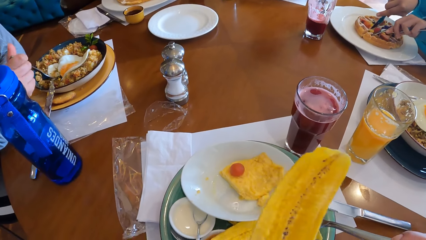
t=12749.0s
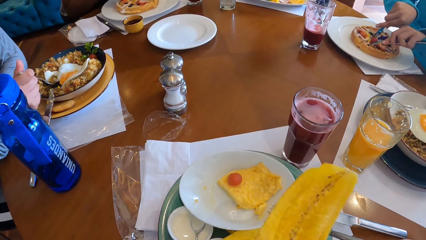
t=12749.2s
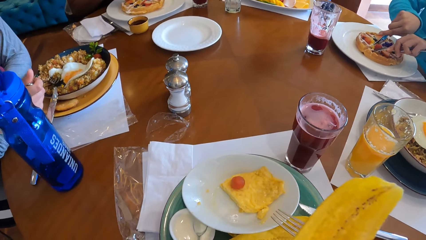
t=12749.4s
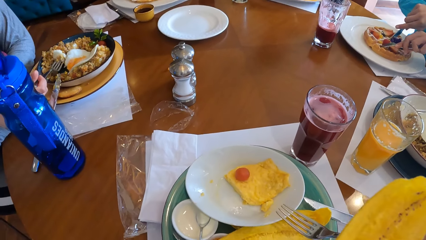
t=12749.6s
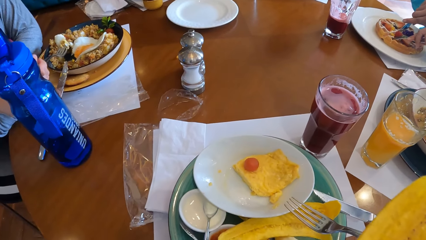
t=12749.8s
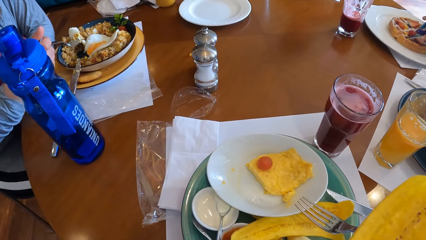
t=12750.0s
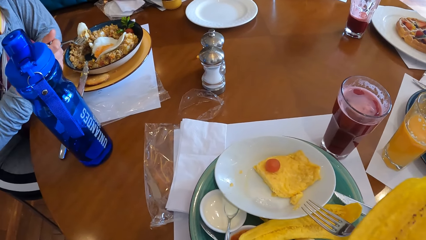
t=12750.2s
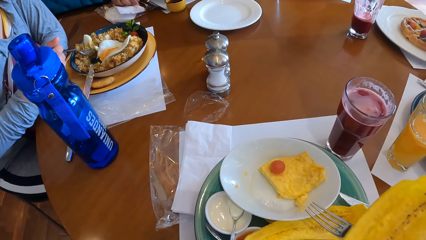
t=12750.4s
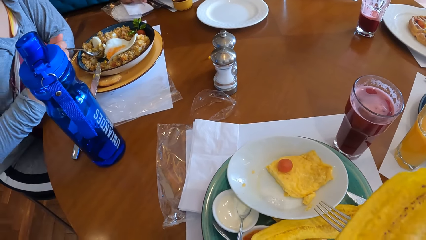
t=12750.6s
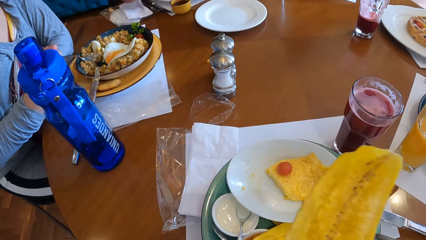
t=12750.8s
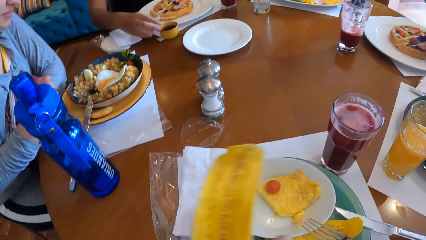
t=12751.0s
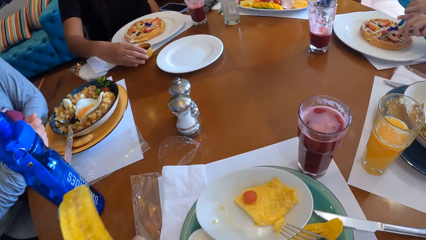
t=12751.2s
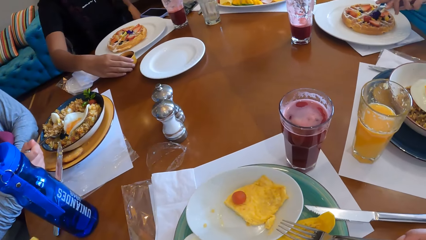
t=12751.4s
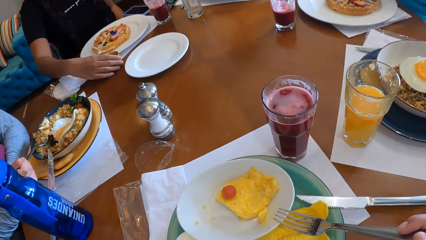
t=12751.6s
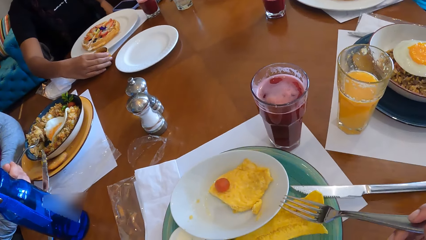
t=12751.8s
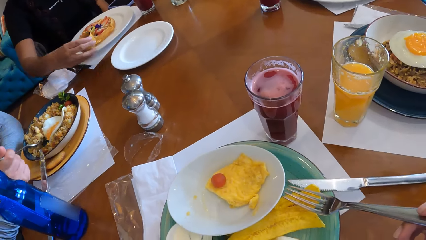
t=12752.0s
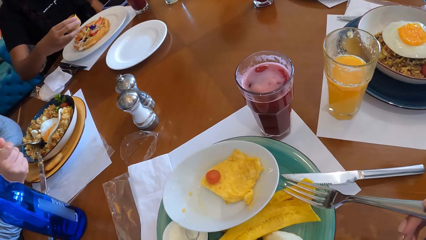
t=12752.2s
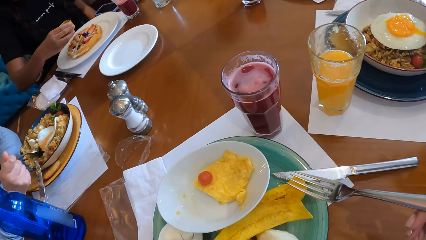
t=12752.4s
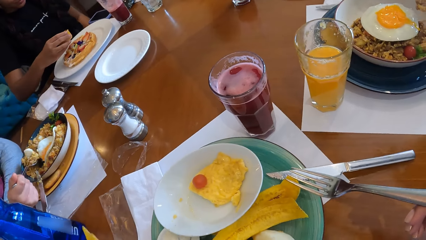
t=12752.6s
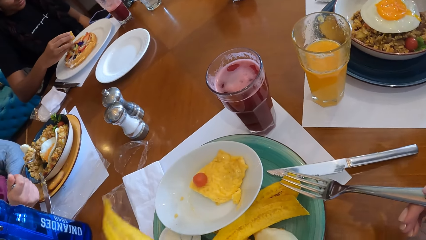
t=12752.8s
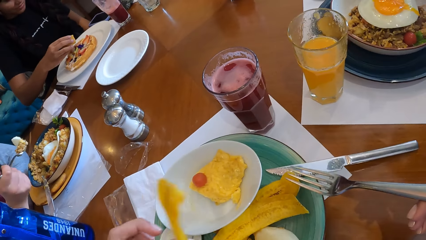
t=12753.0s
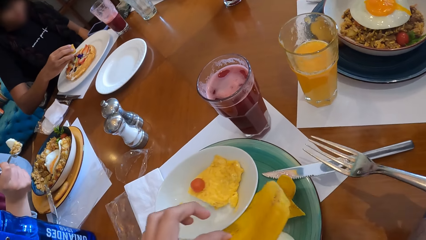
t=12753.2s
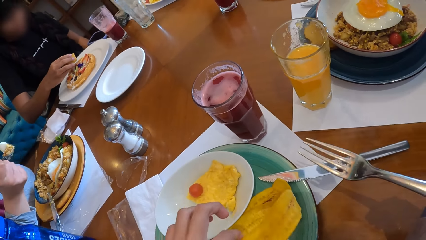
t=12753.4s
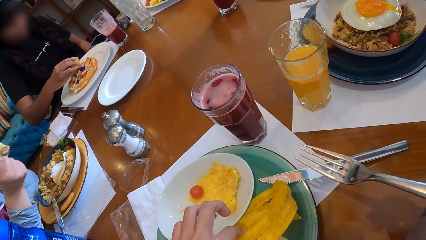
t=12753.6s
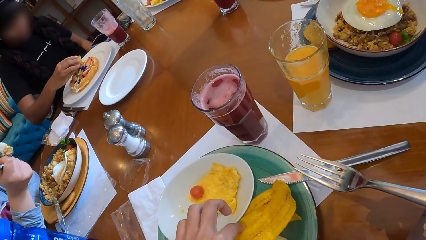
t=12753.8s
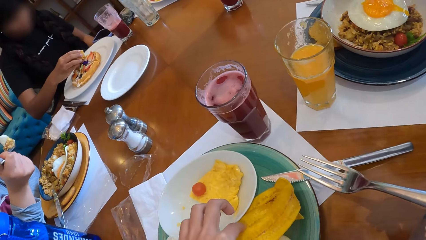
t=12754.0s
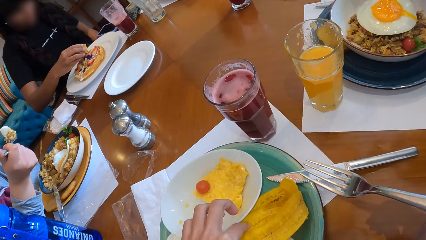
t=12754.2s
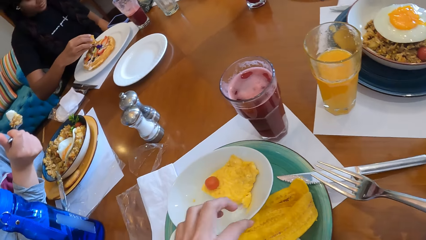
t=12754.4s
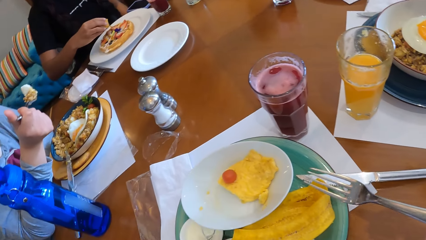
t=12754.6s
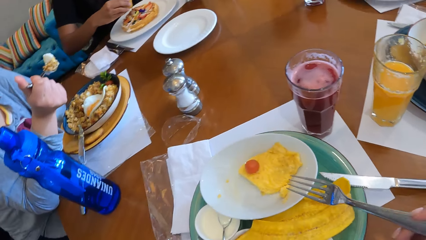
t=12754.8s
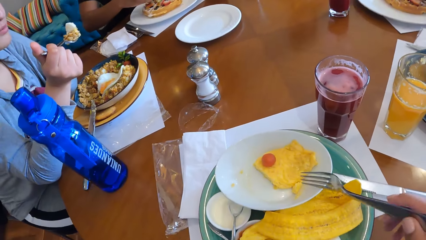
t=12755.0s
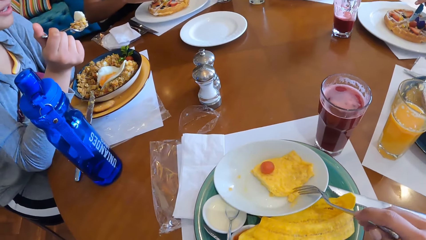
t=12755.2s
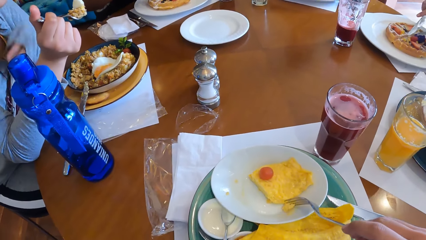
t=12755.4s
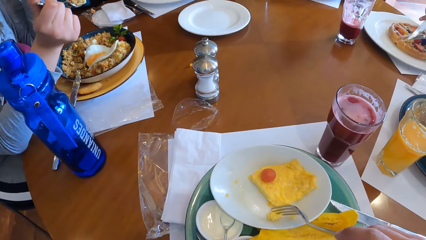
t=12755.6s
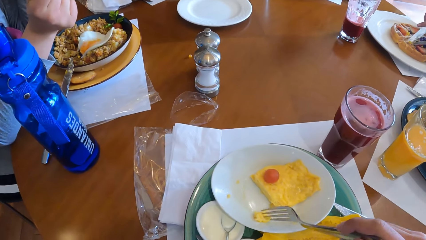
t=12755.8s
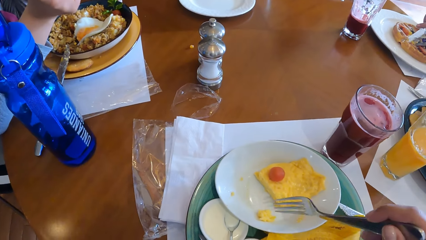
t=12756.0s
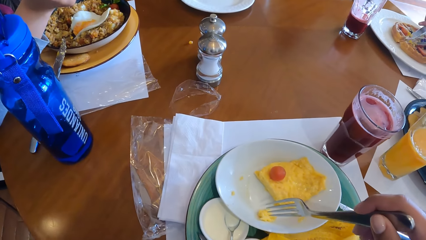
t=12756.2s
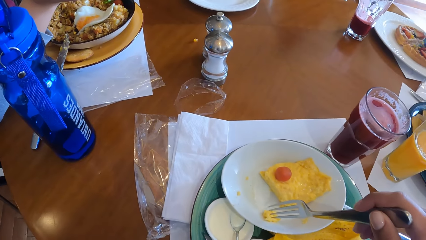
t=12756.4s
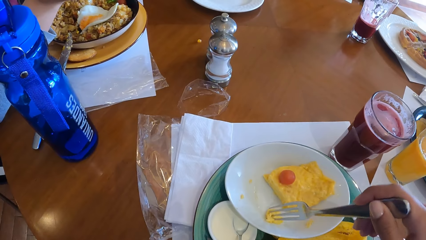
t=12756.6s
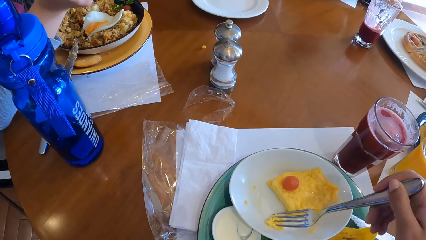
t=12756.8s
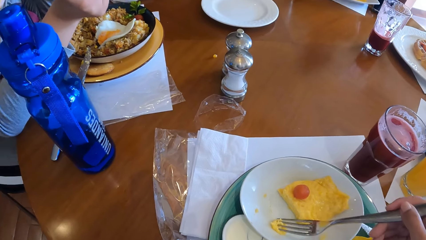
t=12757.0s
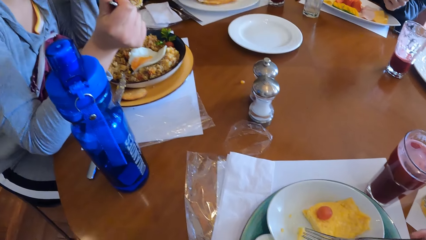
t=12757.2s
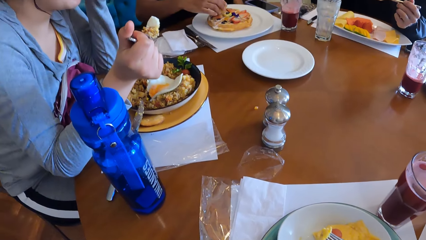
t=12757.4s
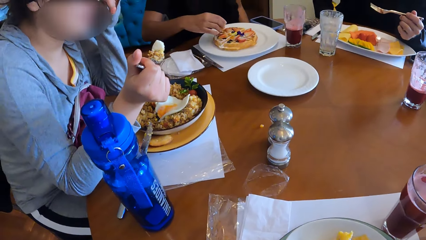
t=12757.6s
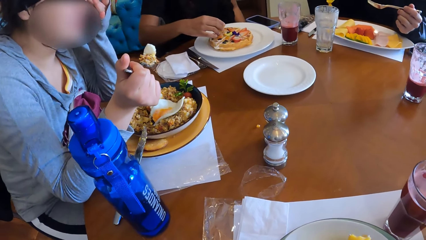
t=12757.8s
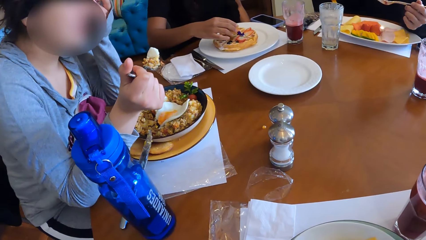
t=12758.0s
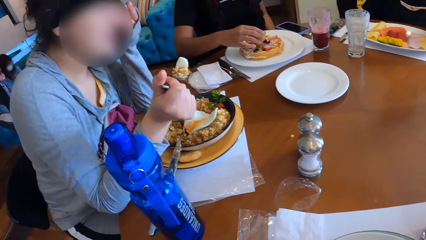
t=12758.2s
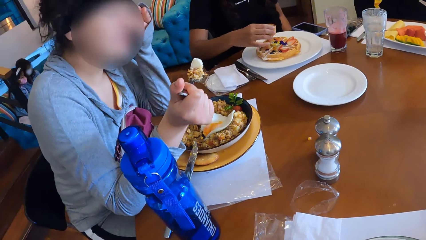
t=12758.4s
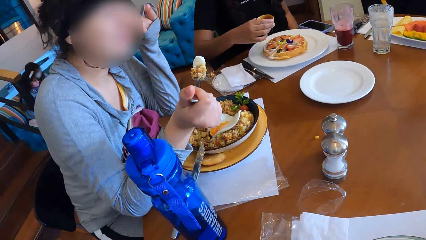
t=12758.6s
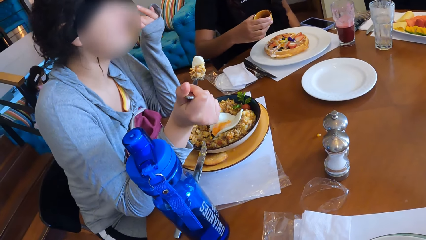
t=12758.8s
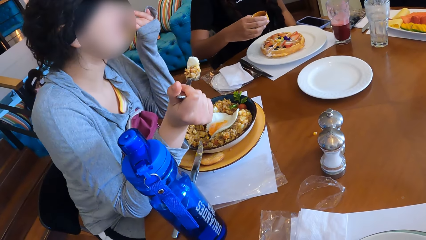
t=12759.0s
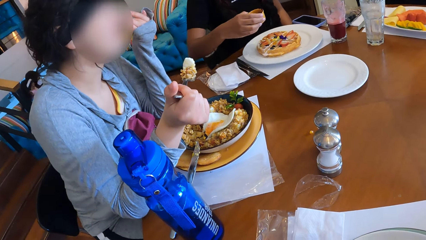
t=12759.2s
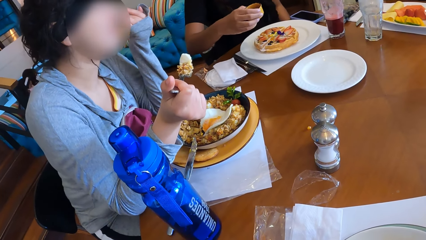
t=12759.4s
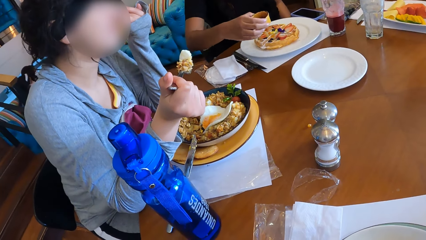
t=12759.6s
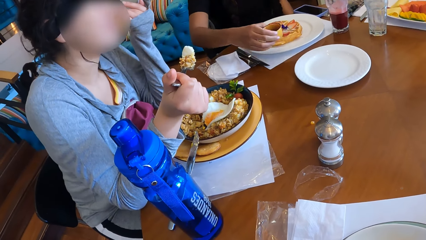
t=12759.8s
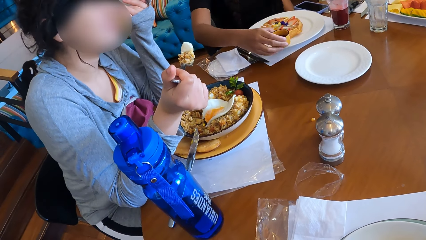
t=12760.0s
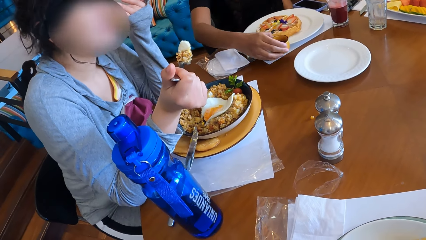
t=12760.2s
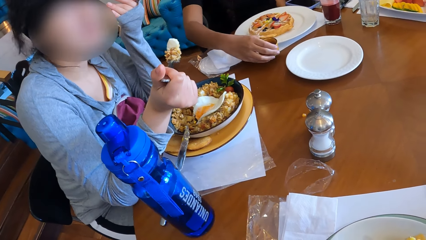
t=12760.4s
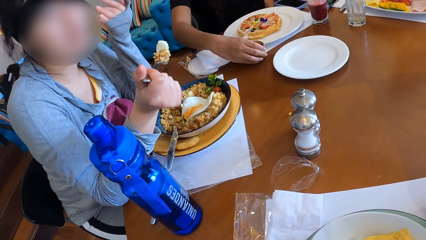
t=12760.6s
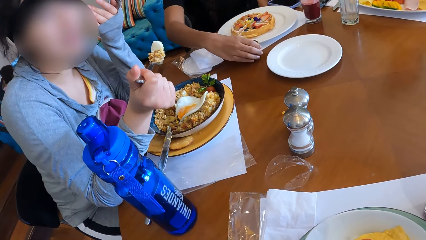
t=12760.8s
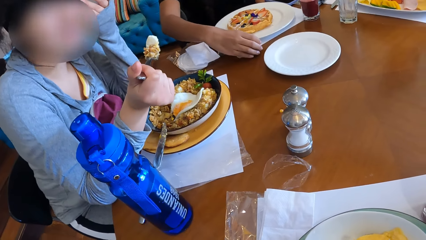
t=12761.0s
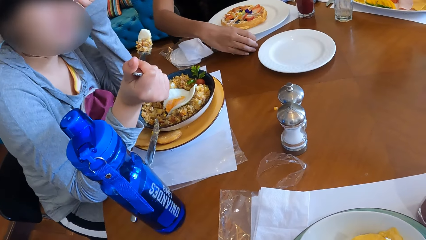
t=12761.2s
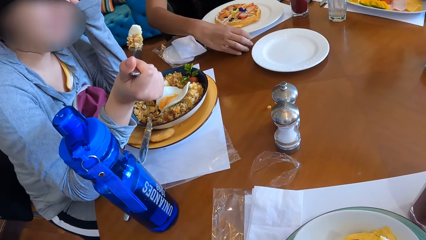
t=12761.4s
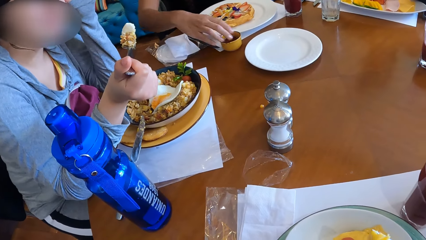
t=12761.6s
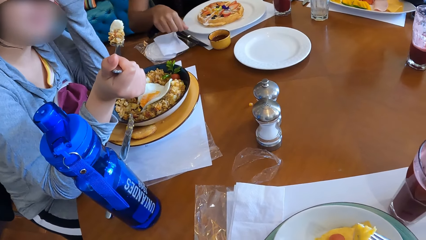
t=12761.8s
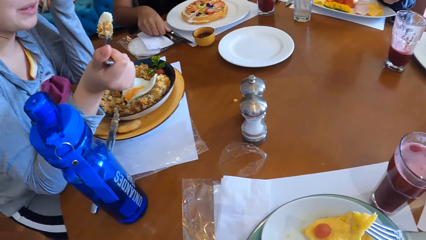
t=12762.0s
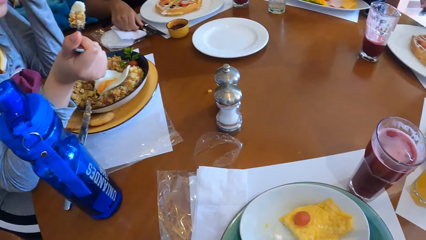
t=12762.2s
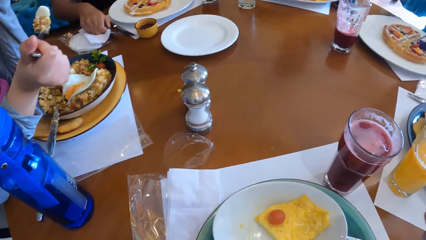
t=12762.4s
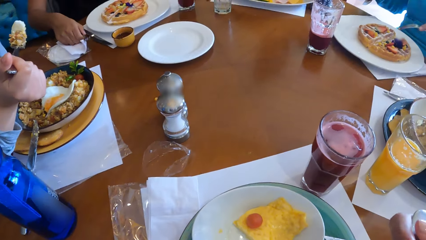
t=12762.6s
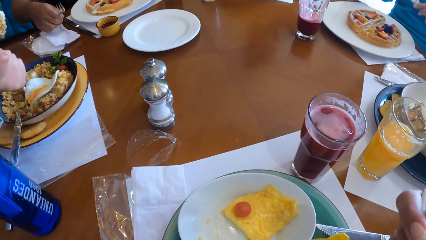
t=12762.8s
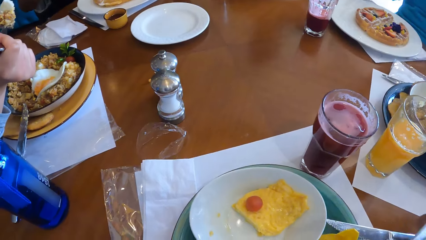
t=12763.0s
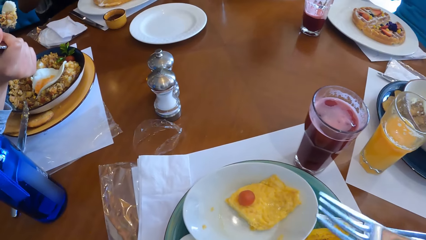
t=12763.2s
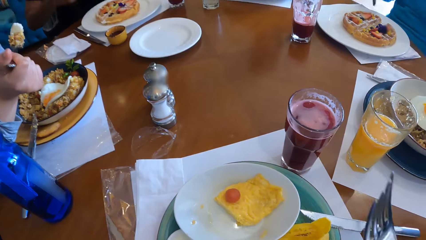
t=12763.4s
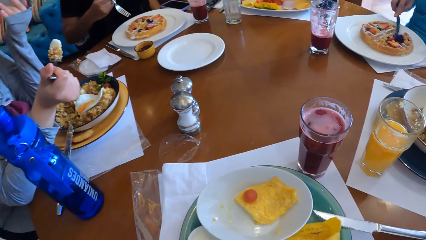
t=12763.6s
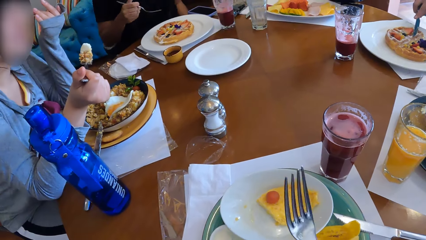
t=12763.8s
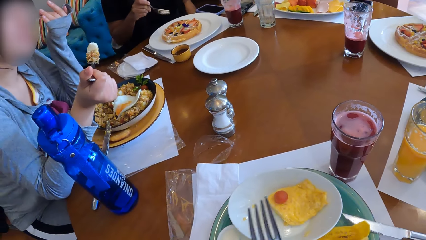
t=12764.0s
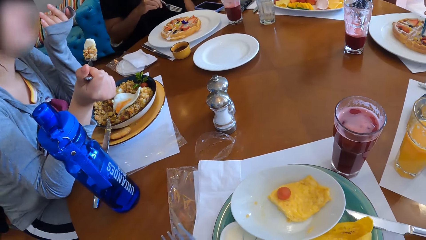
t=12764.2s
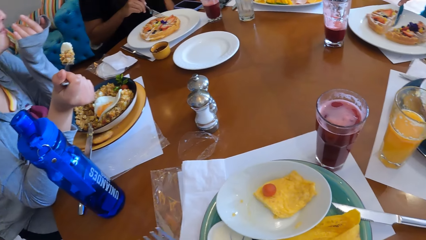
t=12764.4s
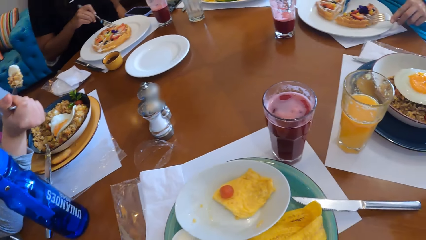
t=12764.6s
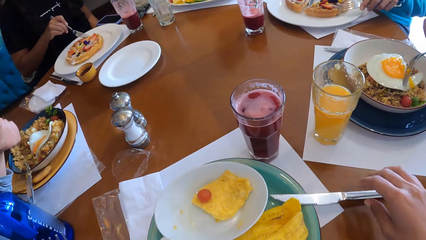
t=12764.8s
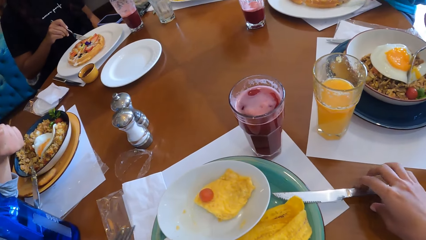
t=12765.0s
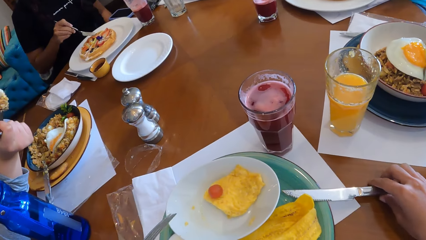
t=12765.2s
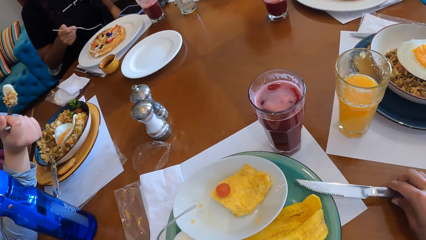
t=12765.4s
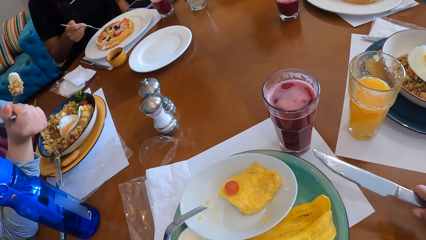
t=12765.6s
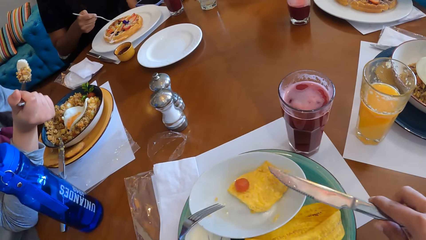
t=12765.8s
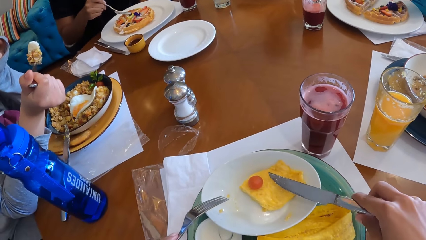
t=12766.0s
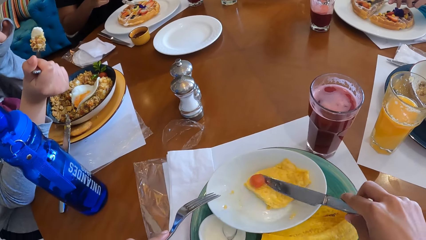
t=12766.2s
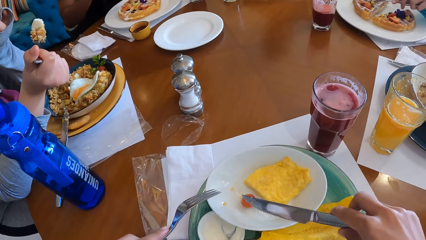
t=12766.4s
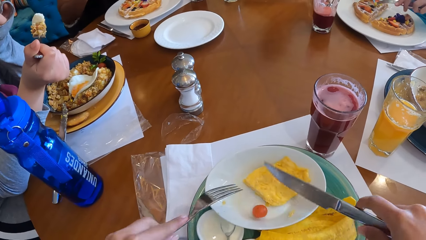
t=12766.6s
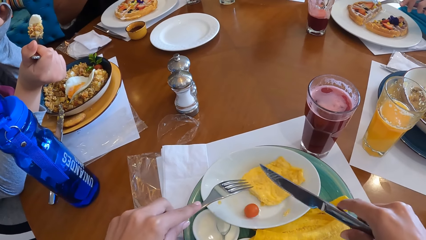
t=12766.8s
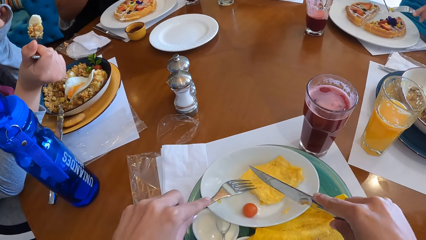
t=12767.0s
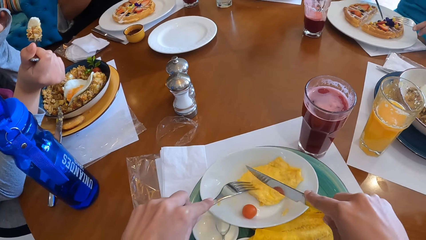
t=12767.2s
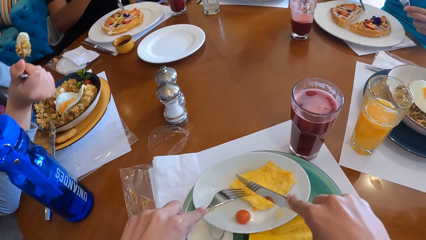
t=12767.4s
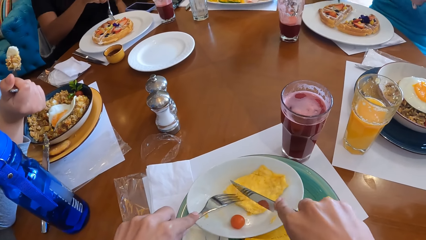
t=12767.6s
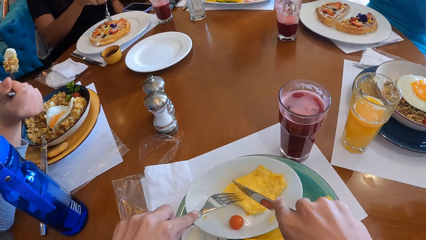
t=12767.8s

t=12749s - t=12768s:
The camera wearer drops the plantain chips on the table with his left hand. He puts the peel on the plate. He picks up an egg from a plate on the table with a fork in his right hand. He chops food with the fork. The woman pours the maple syrup on a waffle on the table with her right hand. Another woman picks a spoon of egg with her right hand. The camera wearer looks around. The first woman drops the cup of maple syrup on the table with her right hand. She picks up a fork from the table with her right hand. The camera wearer picks up a knife from the table with his right hand. He cuts the egg in the plate with the knife in his right hand and the fork in his left hand.
